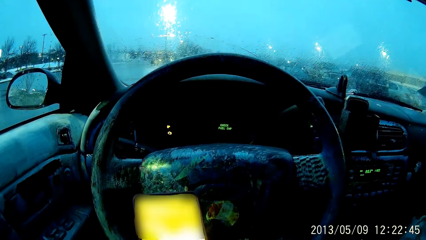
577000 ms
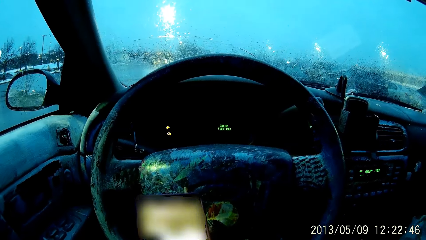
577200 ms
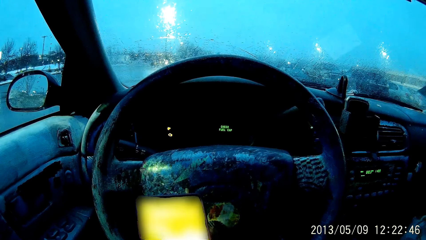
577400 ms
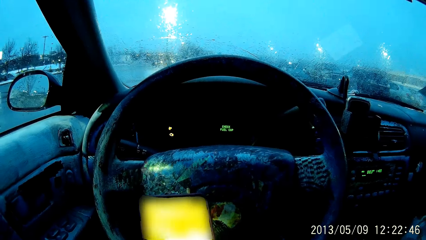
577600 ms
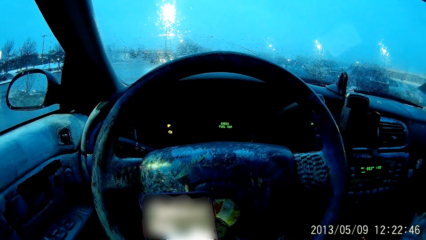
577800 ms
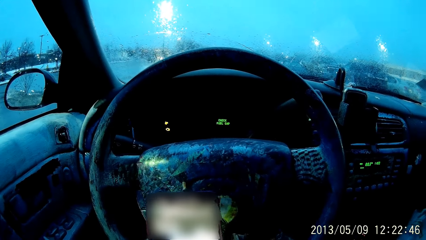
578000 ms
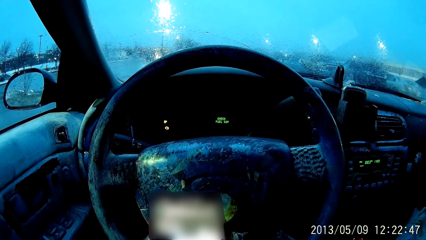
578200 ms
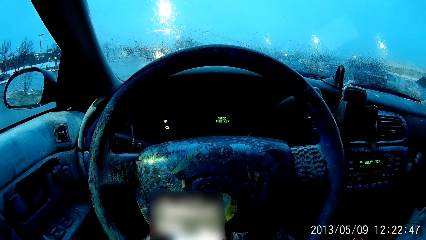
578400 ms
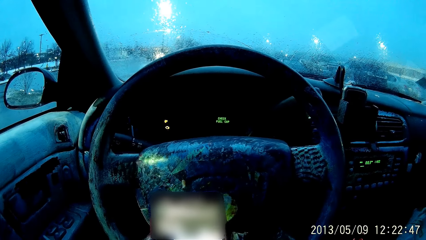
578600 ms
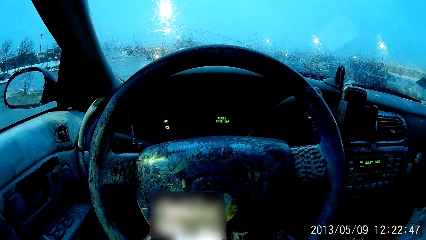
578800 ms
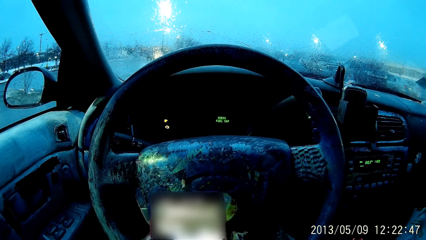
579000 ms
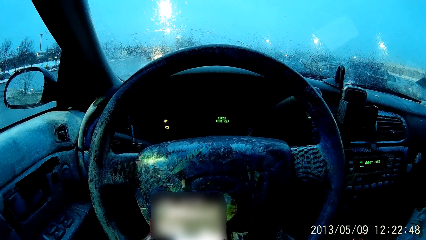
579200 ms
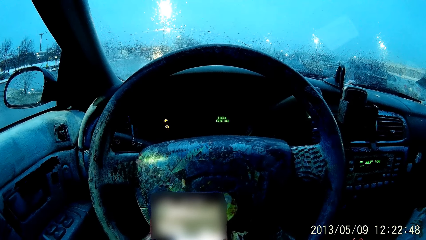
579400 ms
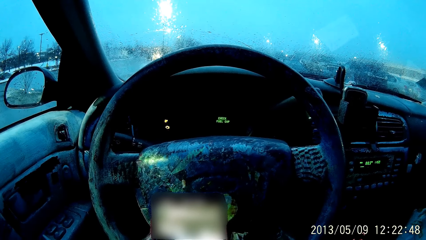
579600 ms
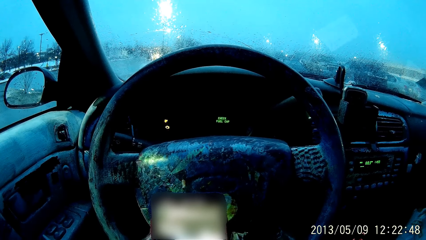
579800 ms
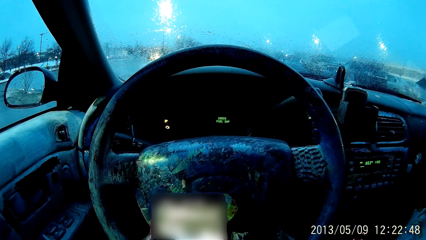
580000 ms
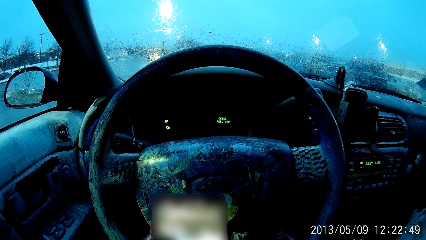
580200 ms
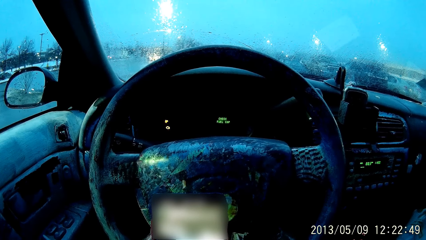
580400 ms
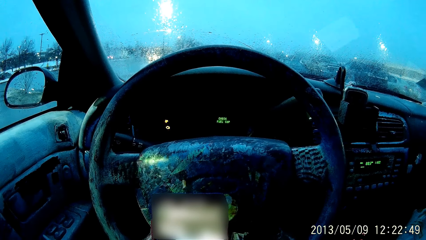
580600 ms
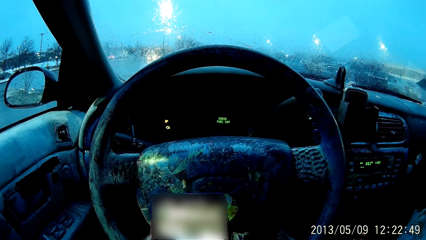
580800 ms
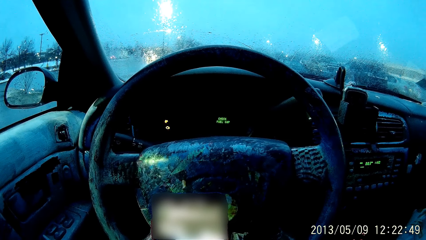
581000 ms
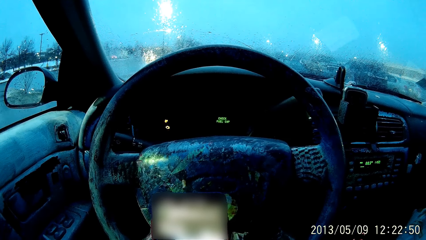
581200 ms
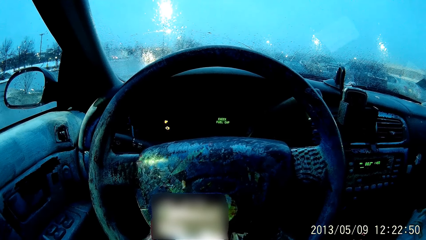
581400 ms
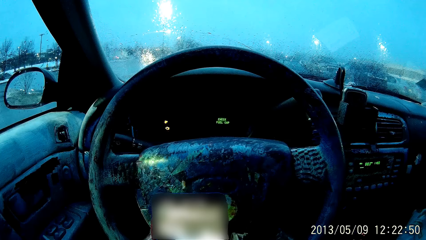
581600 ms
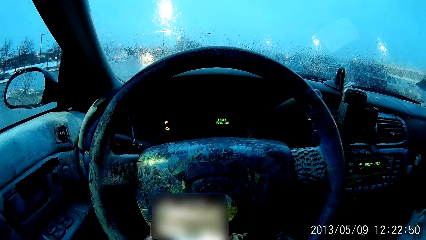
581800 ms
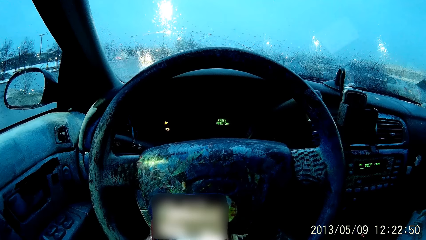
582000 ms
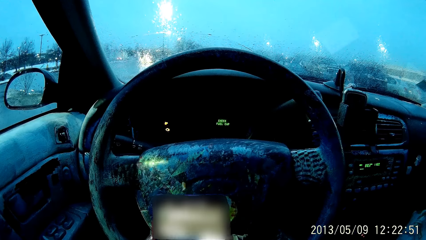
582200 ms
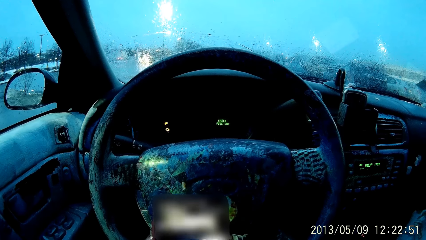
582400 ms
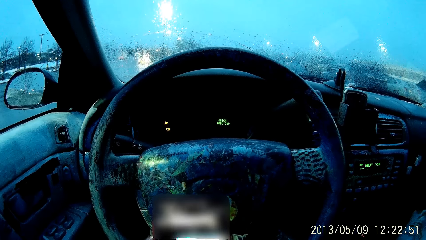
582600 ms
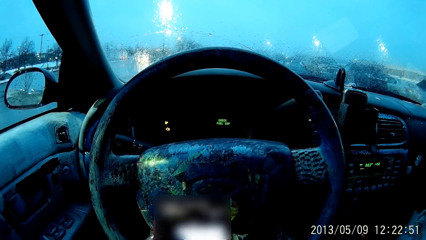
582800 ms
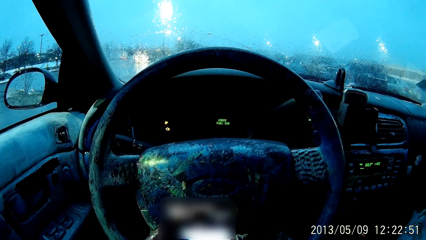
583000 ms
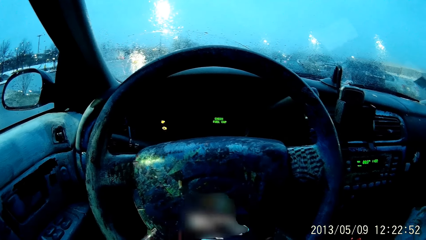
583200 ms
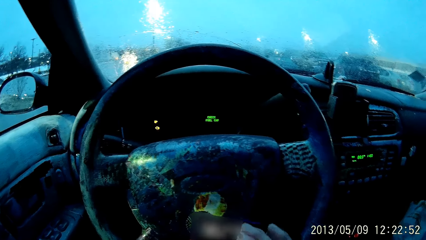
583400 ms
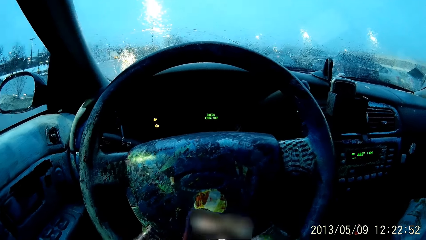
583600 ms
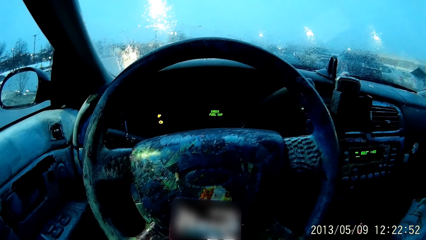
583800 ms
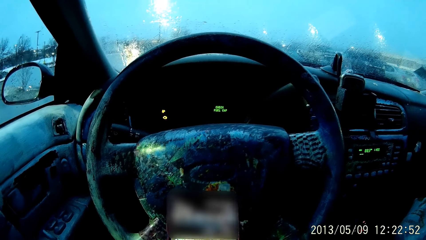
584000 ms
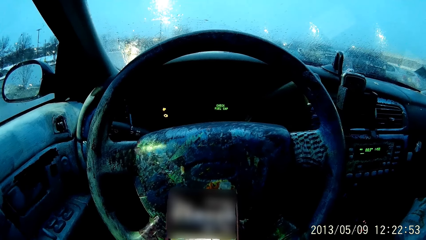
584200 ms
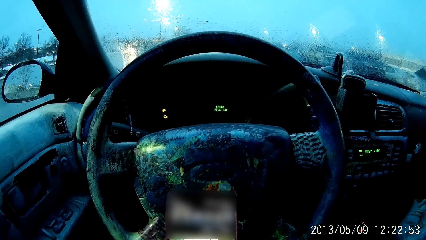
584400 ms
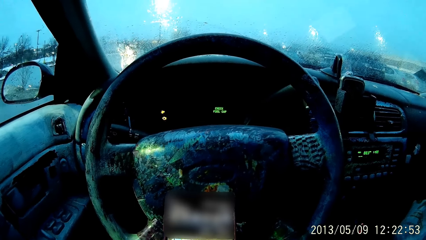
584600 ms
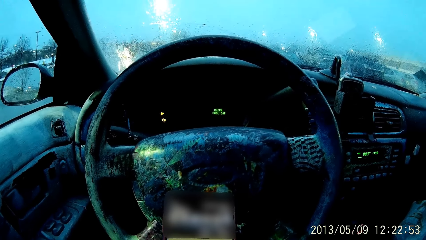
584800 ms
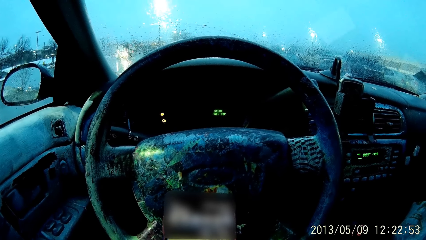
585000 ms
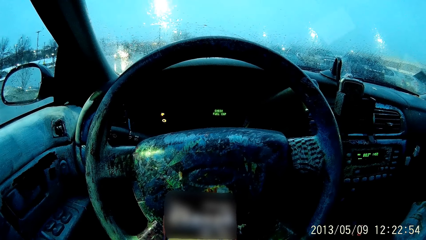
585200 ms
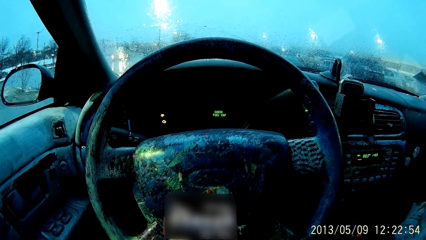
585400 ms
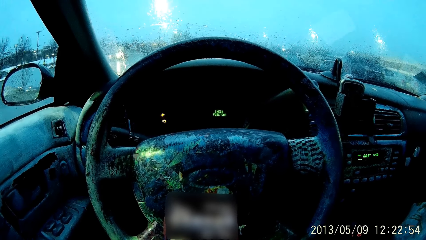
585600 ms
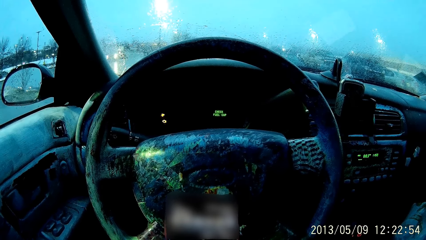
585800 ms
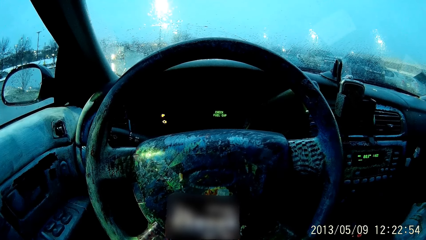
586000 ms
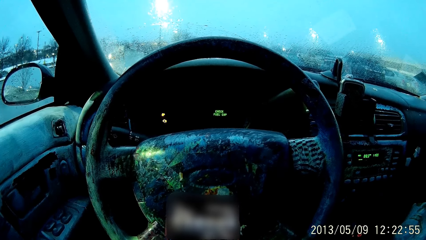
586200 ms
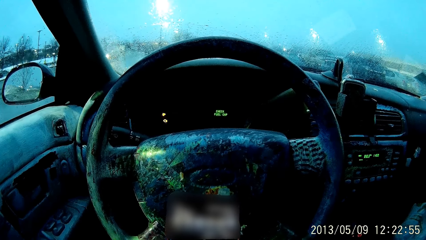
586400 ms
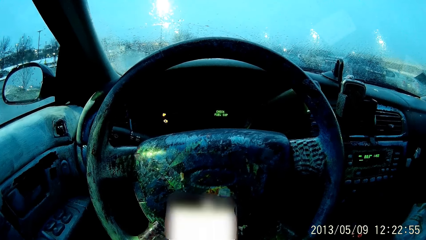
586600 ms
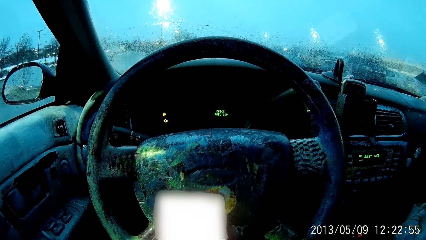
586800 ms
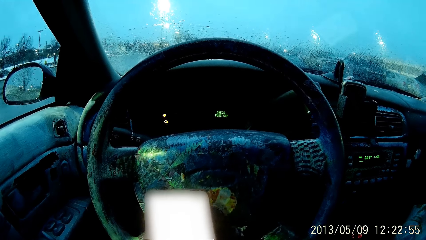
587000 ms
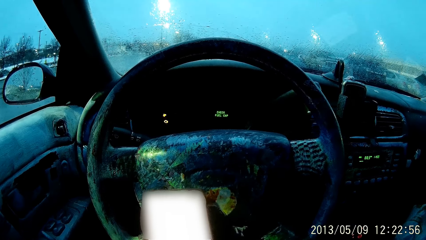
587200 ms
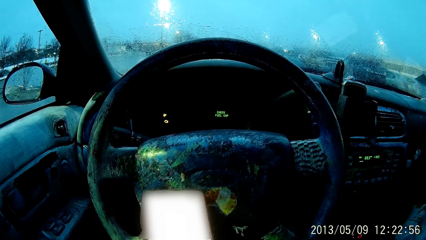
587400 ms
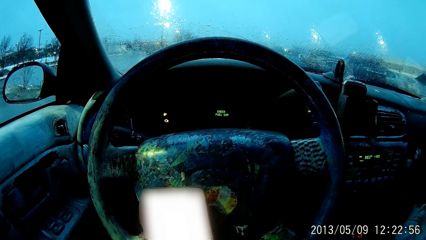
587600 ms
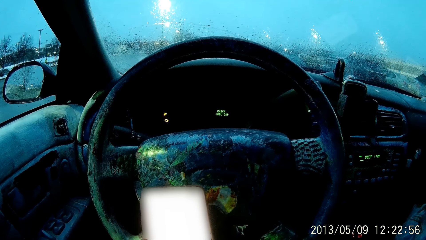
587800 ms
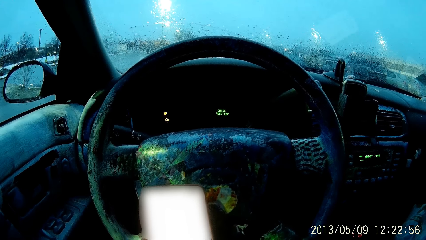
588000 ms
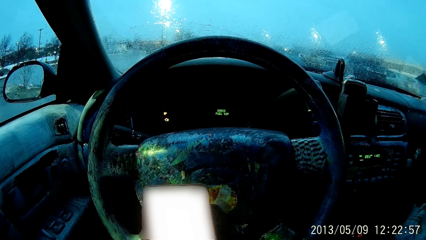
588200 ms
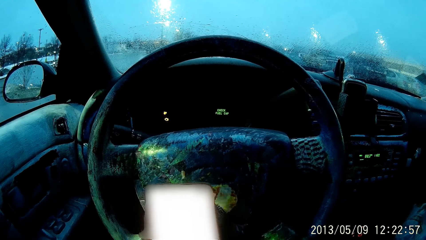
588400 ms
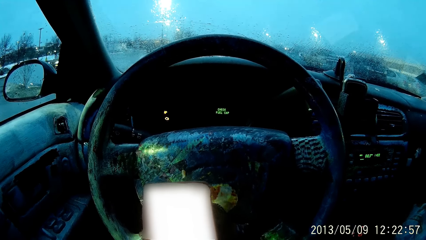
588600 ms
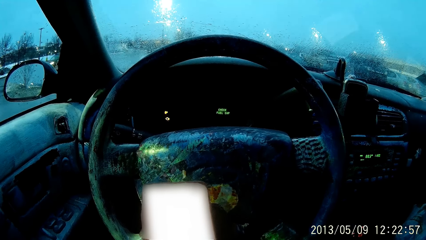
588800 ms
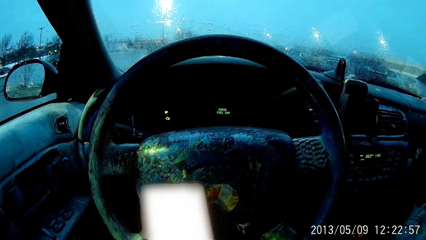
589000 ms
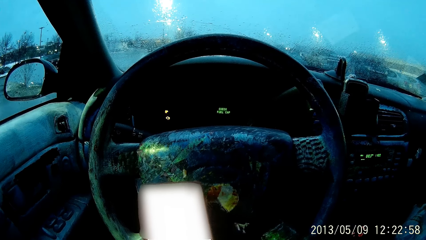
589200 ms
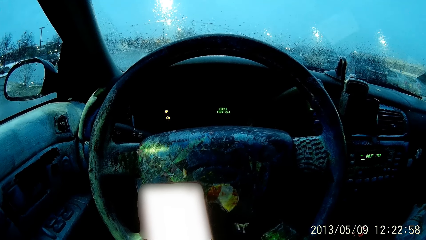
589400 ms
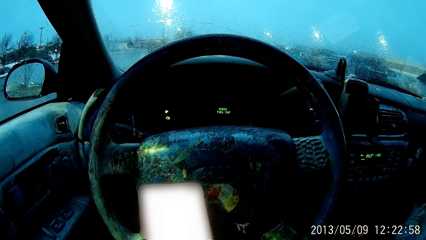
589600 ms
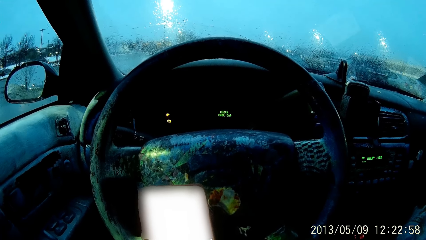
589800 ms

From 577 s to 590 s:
The camera wearer scrolls the phone. They look at the phone.

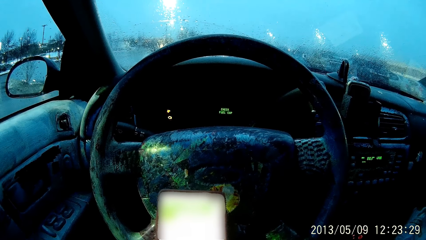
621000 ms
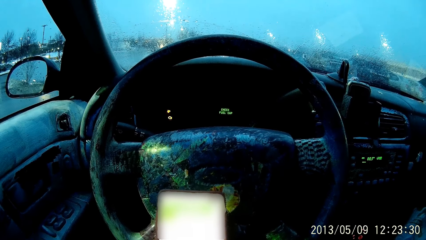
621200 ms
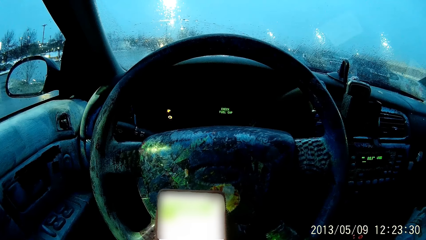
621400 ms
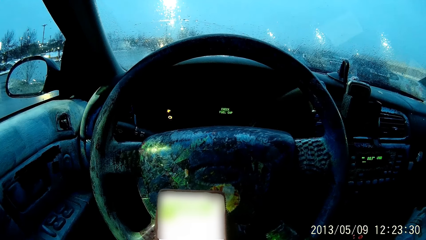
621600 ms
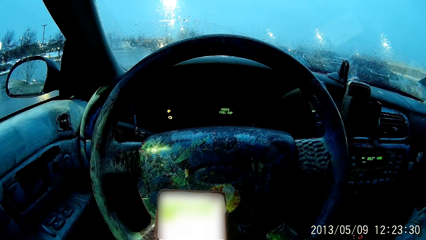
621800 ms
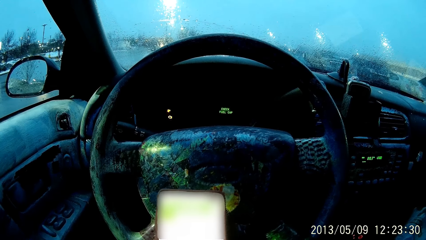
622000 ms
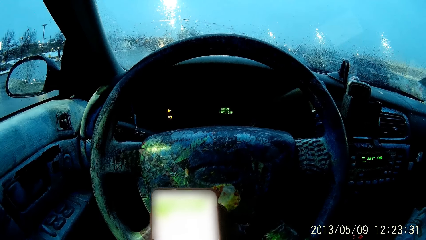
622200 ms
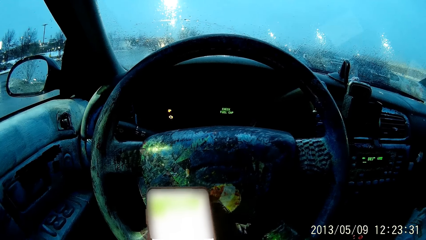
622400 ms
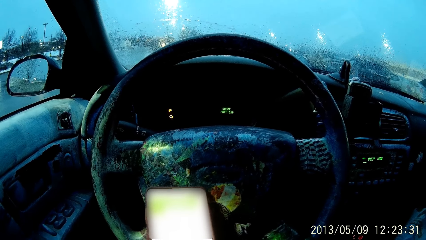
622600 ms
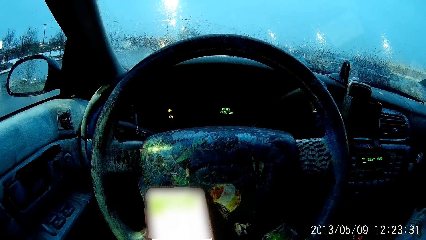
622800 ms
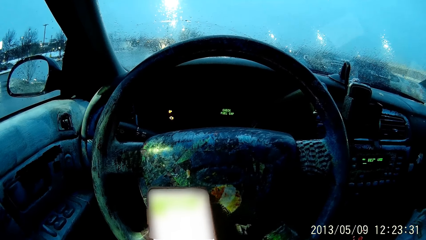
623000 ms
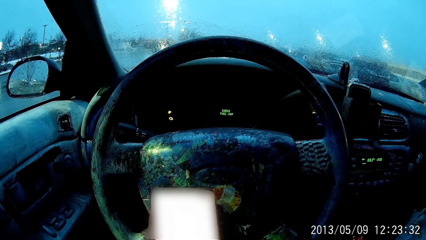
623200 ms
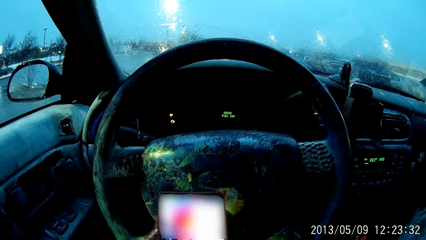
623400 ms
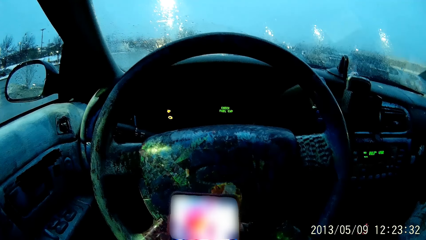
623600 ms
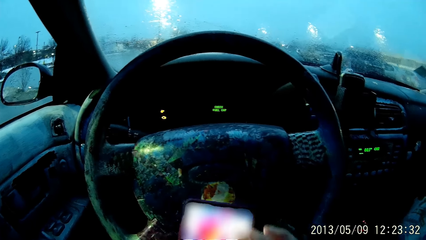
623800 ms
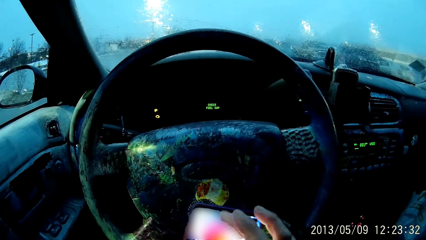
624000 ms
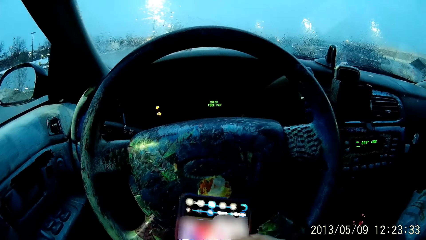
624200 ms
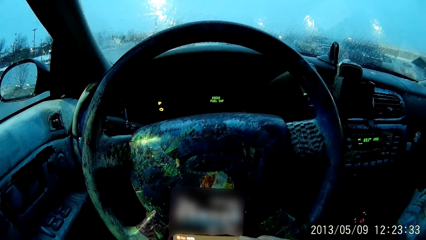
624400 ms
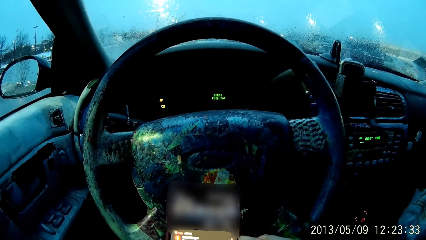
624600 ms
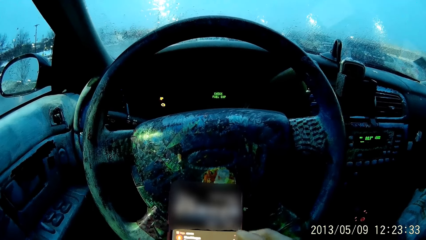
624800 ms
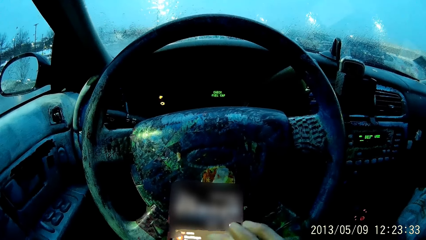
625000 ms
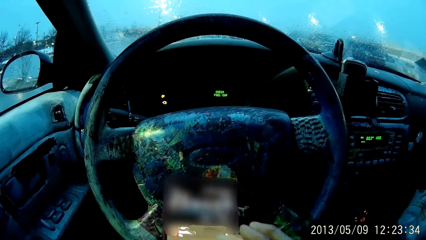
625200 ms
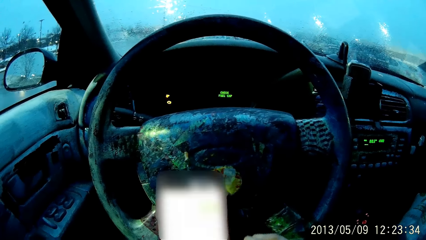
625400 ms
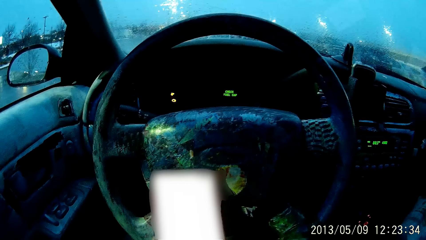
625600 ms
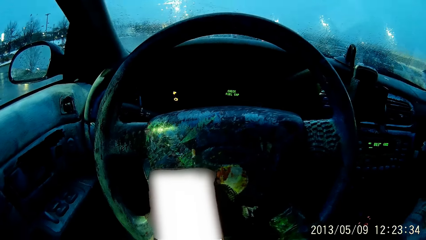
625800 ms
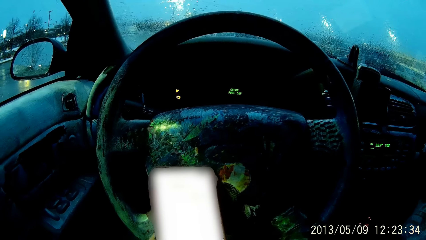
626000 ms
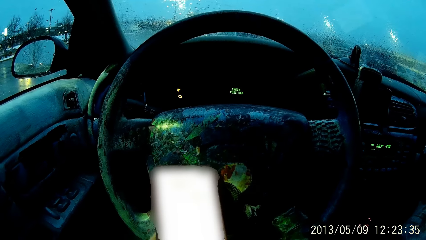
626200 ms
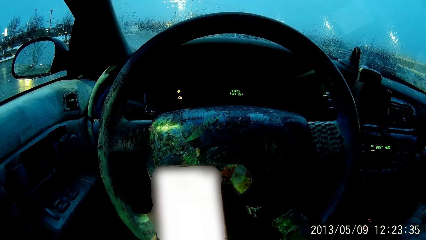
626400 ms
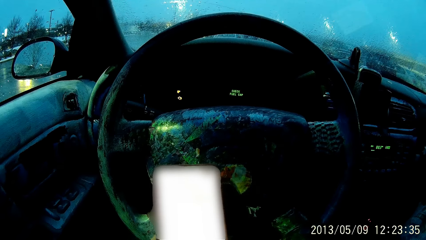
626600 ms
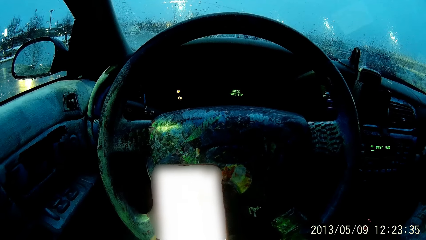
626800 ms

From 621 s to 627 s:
The camera wearer moves the phone. She scrolls the phone with her right finger. She scrolls the phone with her right finger again.
